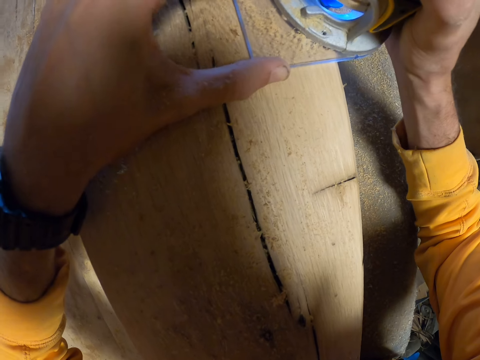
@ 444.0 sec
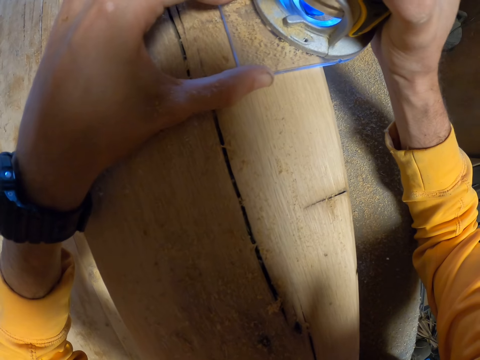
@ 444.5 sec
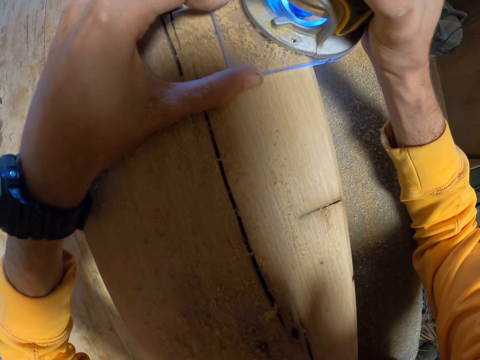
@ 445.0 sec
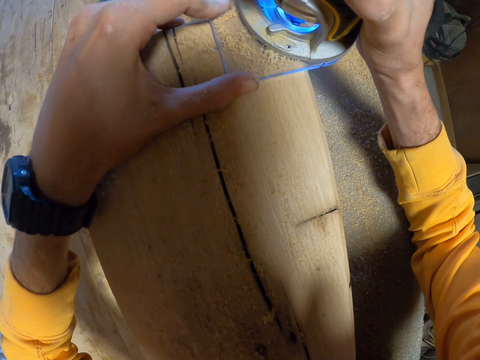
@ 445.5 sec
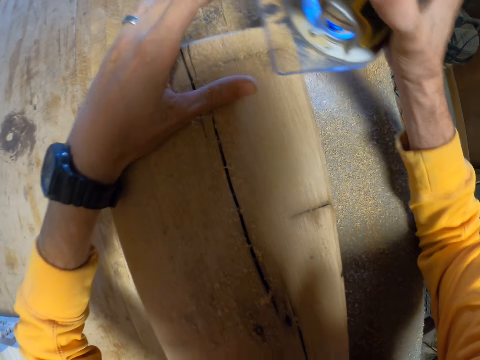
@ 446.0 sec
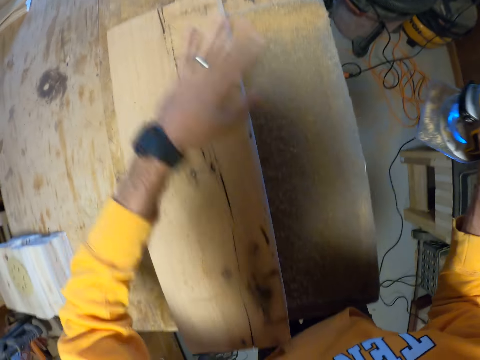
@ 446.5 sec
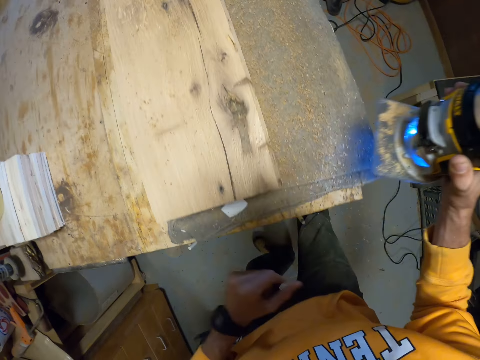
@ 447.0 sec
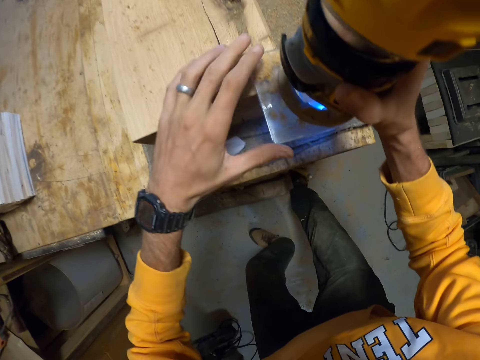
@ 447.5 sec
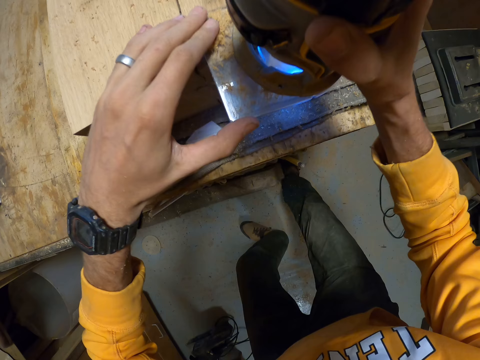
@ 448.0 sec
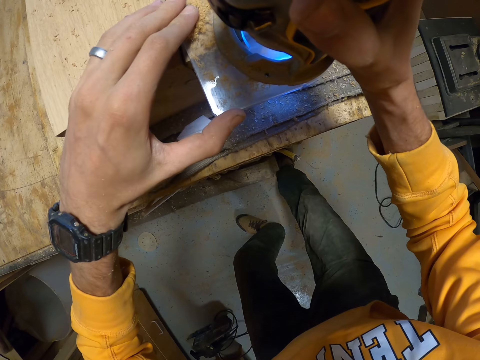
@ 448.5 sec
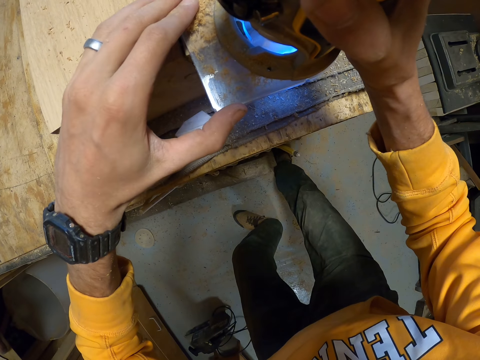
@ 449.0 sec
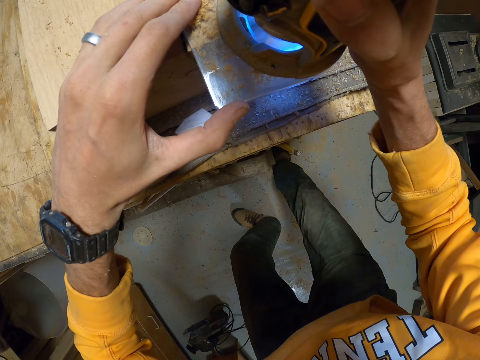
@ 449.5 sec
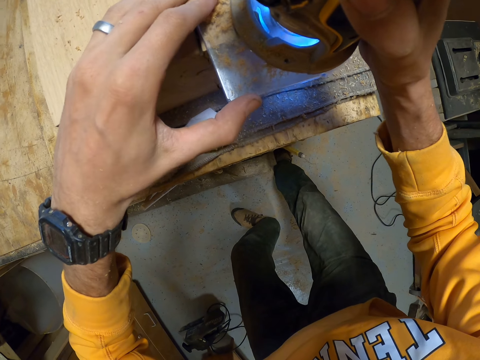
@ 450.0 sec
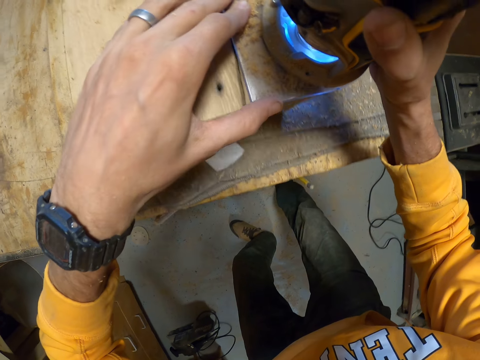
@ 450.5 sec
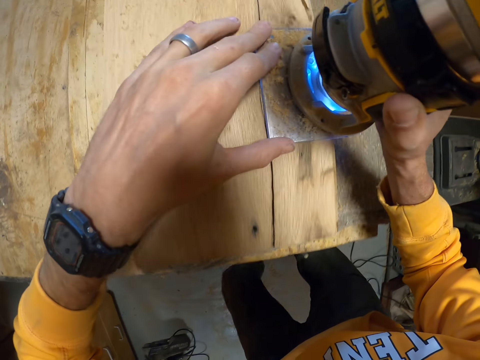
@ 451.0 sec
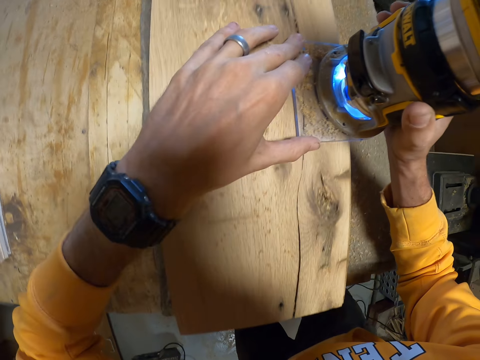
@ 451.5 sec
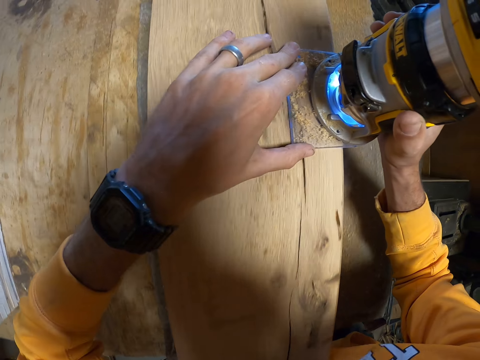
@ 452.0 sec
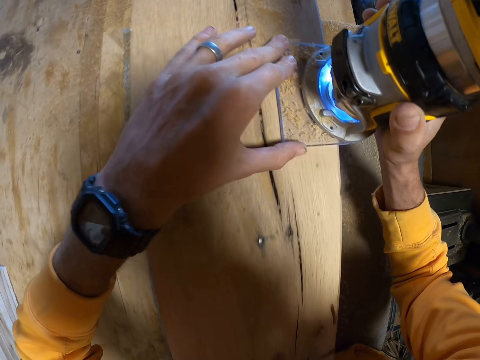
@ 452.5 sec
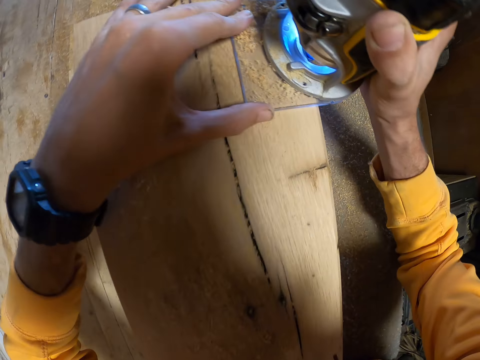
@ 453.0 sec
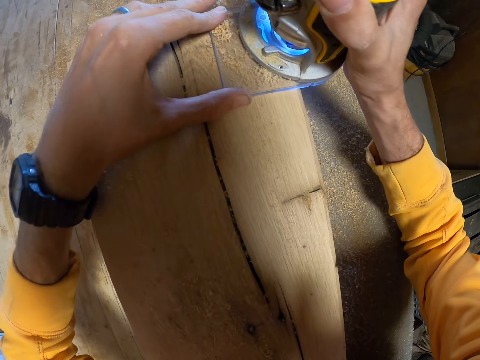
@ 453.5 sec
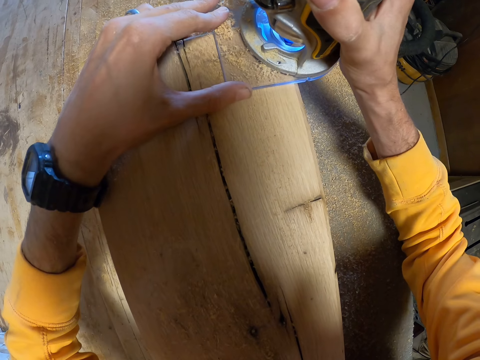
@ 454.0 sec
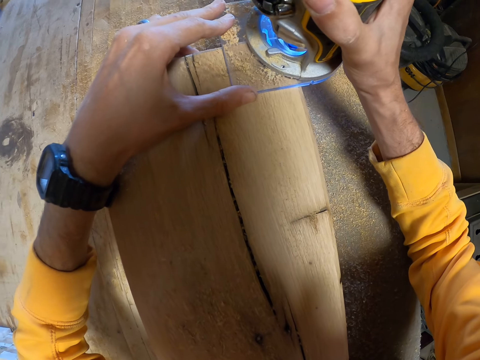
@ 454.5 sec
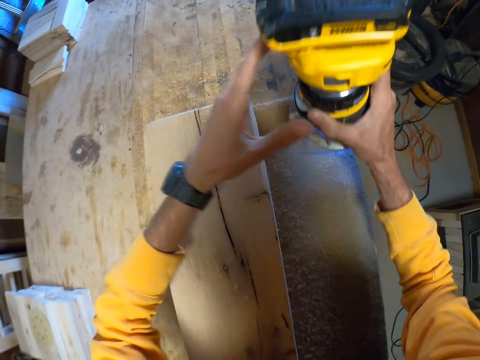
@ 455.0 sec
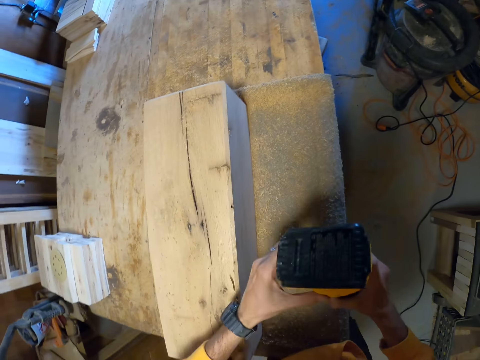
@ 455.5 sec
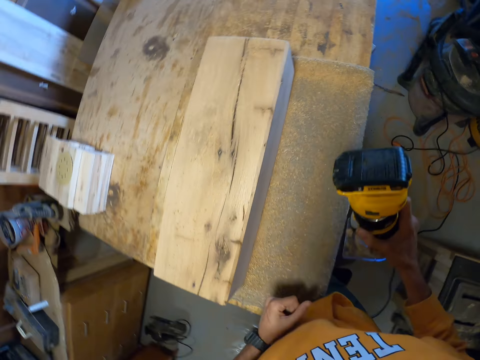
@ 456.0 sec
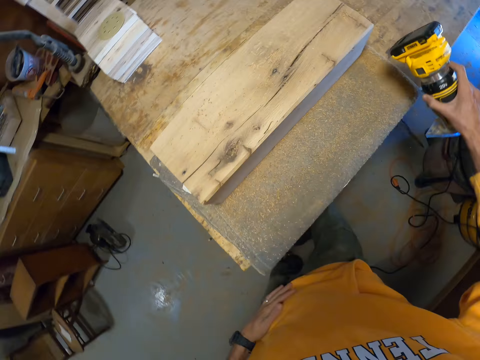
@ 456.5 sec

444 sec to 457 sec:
The camera wearer lifts a sander. He cleans the saw dust on the log of wood with his left hand. He trims the log of wood with the device in his right hand. He places the sander on the wood. He sands the wood with the sander. He lifts the sander. He operates the device with his left hand. He turns off the sander.

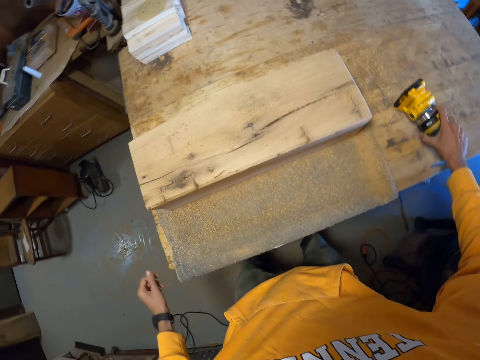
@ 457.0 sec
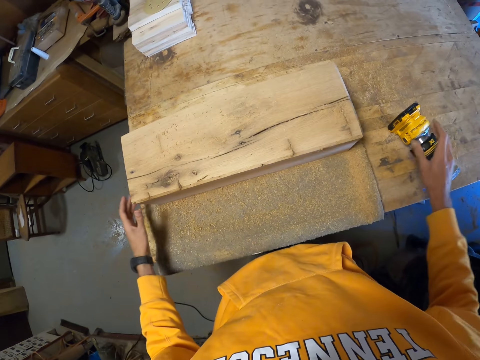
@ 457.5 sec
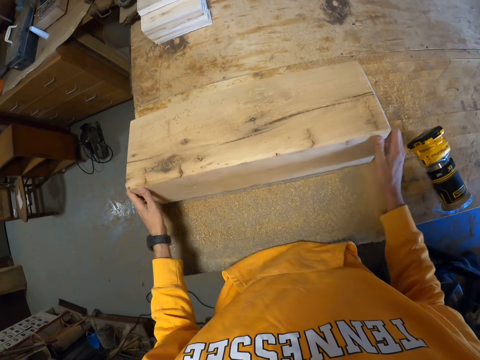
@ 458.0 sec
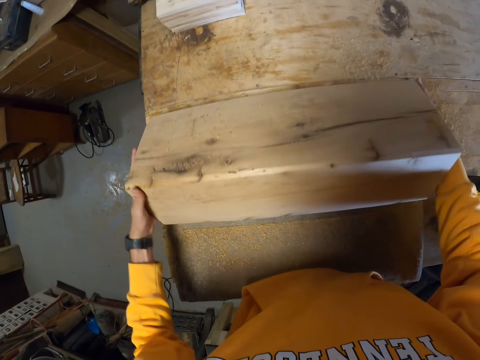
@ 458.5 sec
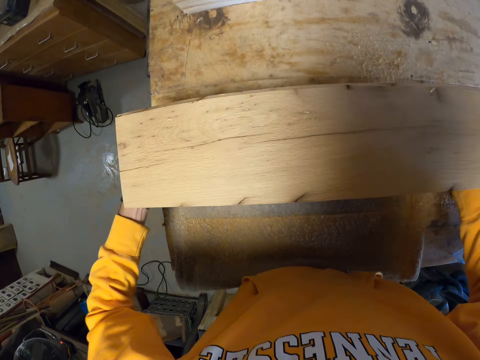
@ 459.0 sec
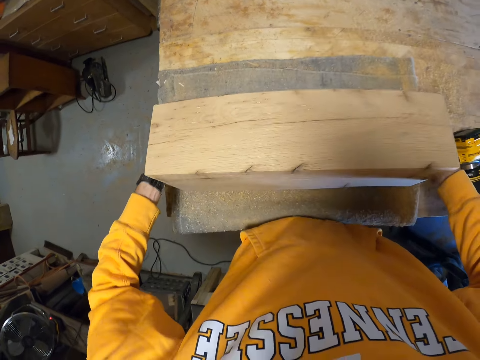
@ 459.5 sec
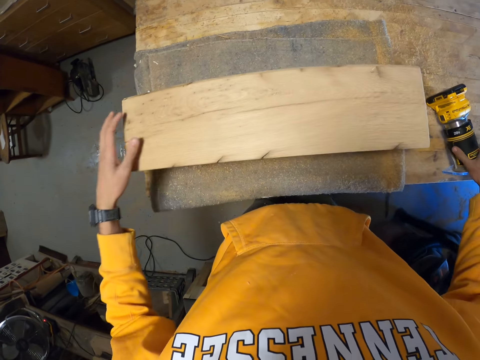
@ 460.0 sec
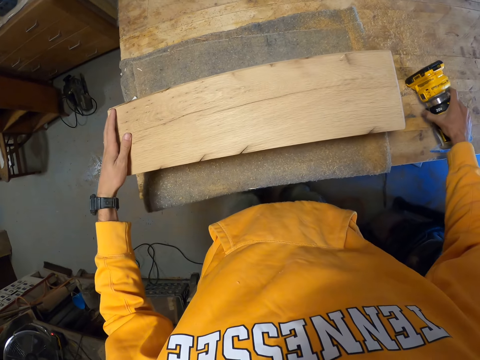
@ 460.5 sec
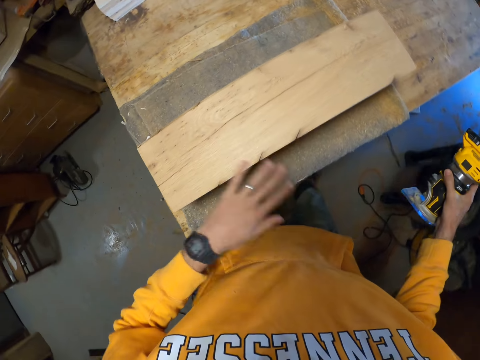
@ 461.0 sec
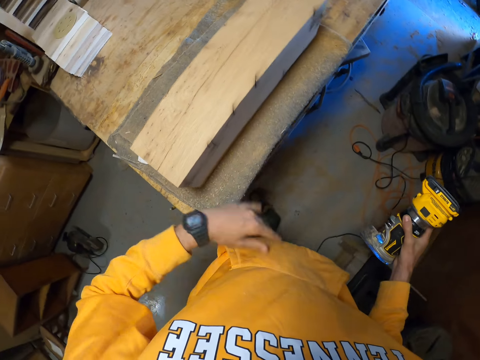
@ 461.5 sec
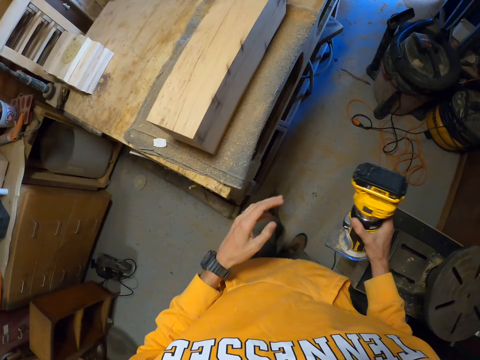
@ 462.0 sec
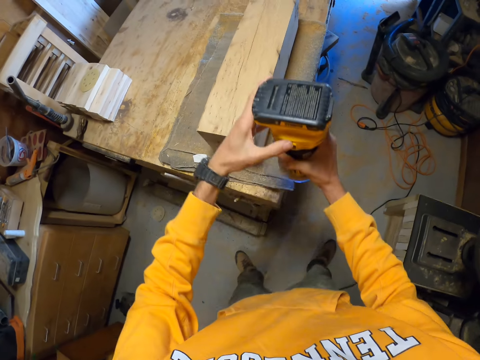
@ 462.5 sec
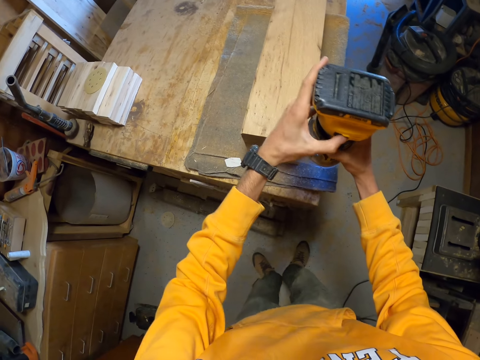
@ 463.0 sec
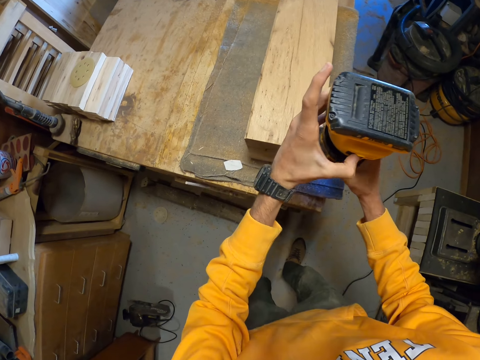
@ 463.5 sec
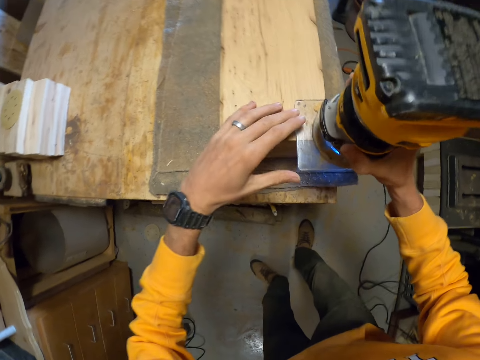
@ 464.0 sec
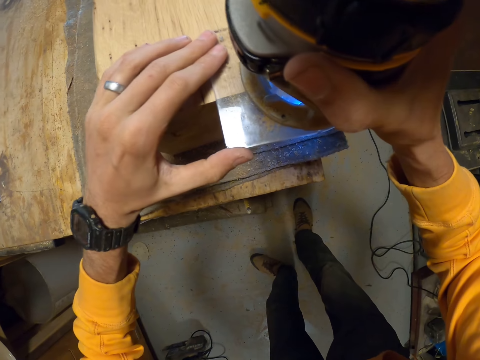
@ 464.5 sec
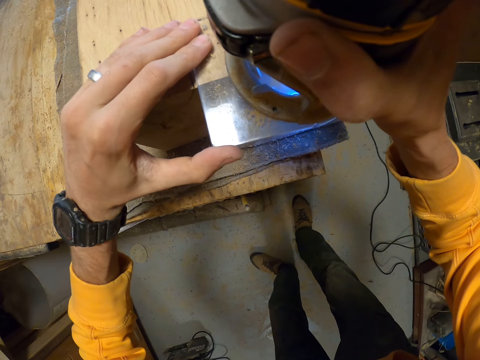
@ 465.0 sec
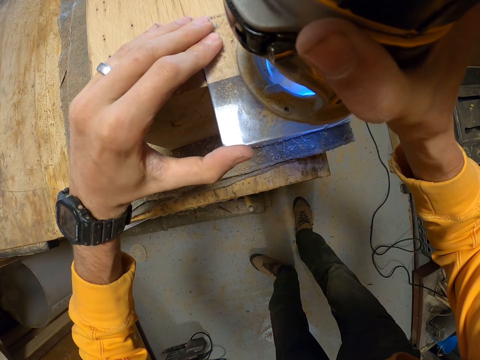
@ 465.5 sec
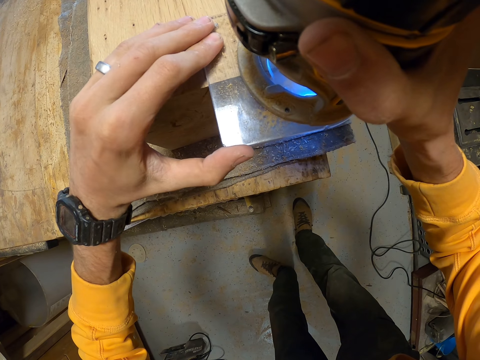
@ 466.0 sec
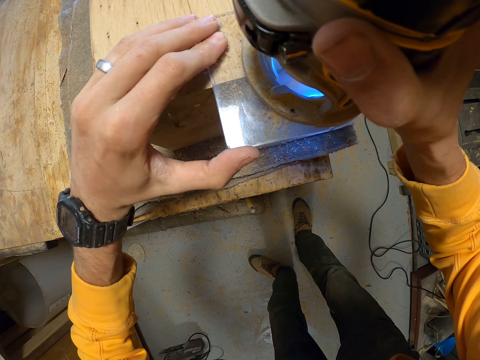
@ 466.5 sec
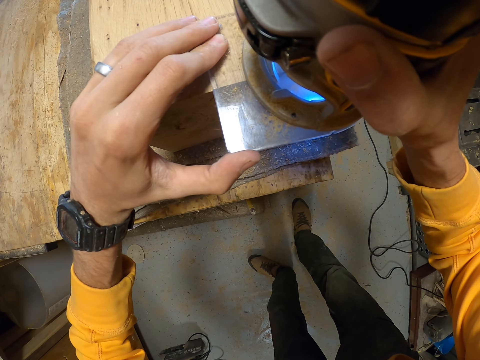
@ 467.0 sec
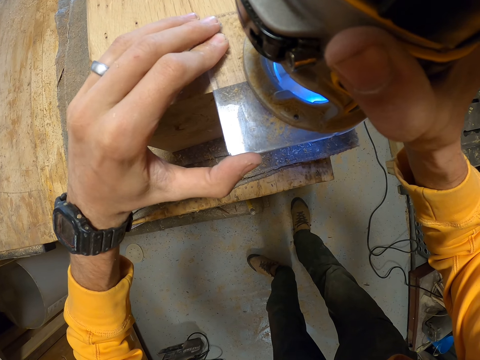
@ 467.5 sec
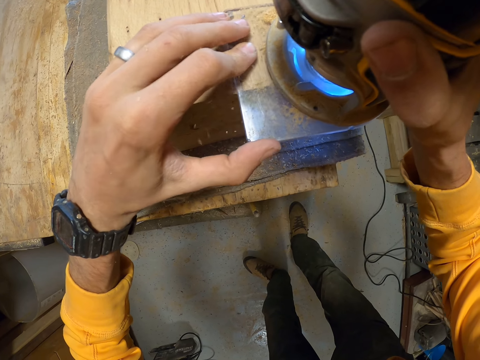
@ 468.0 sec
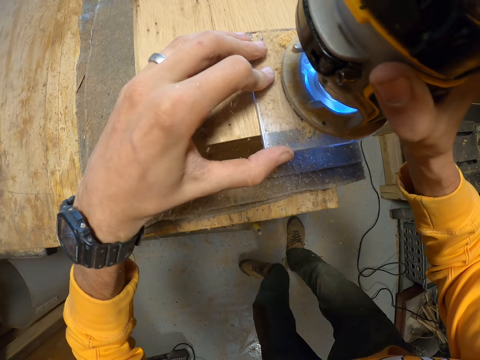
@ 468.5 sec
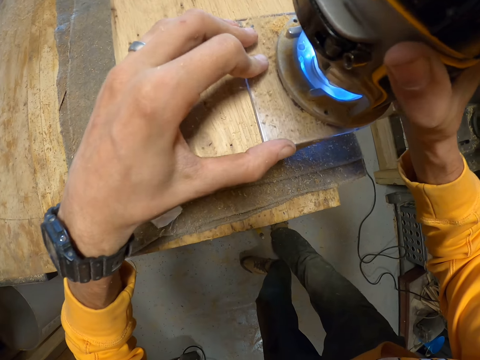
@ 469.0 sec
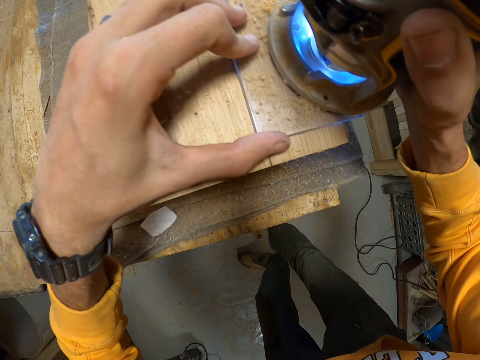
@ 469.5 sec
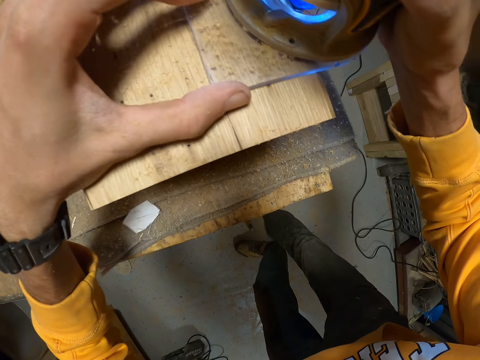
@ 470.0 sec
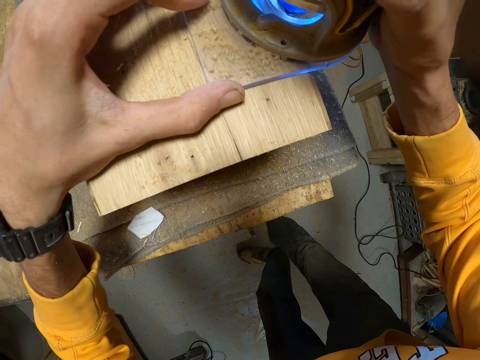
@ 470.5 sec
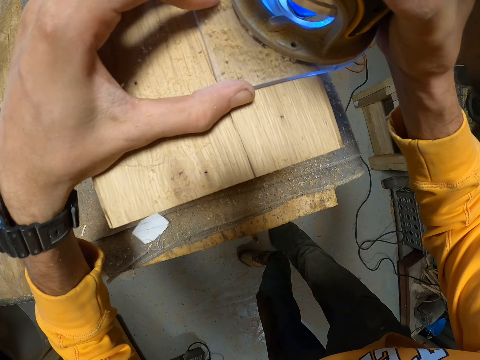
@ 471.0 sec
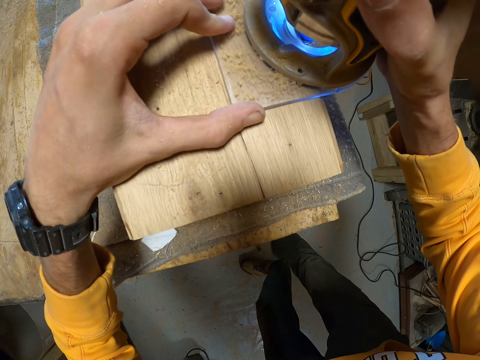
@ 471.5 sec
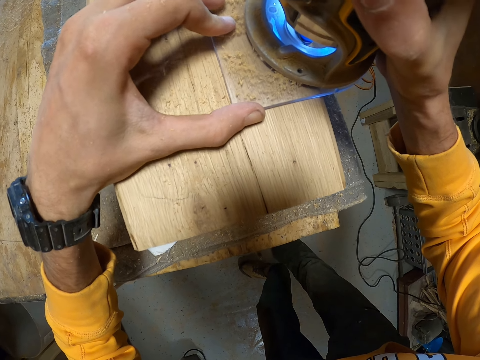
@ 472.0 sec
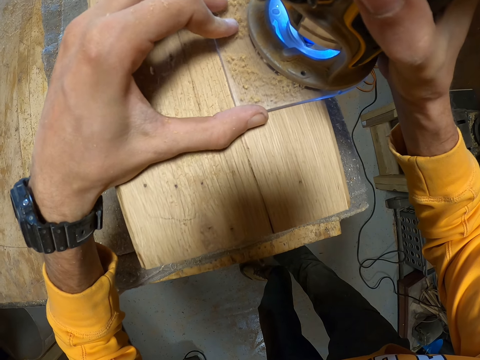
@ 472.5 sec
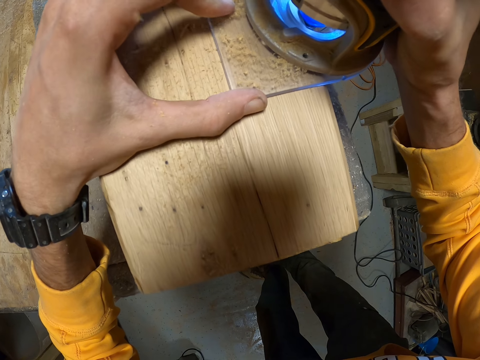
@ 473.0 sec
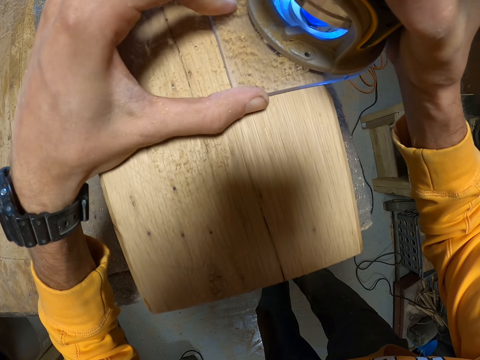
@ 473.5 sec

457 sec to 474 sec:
The camera wearer puts the device or sander on the table with his right hand. He turns over the log of wood with his hands. He lifts the wood. He picks up the device on the table with his right hand. He cleans the saw dust on the log of wood with his left hand. He wipes the sander. He puts the device on the log of wood with his hands. He operates the device with his left hand. He trims the log of wood with the device in his right hand. He sands the wood with the sander.
